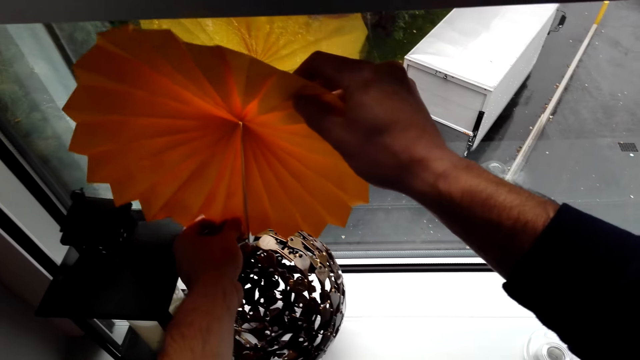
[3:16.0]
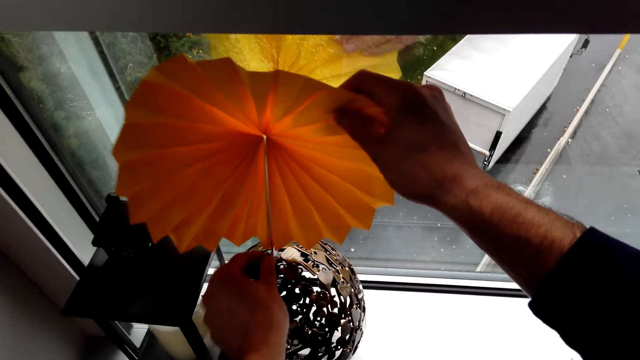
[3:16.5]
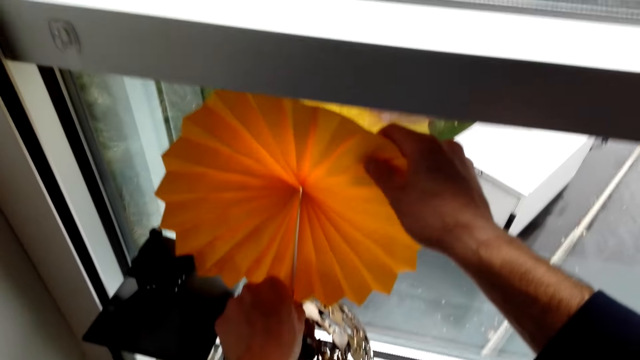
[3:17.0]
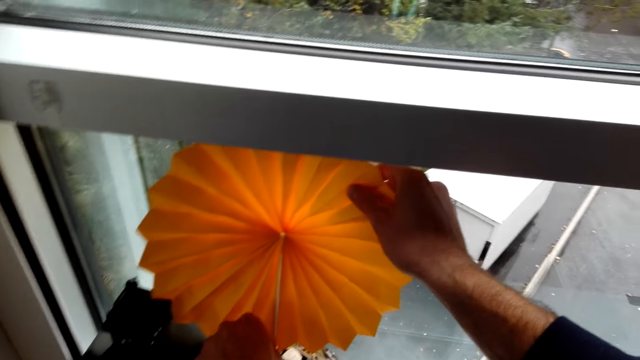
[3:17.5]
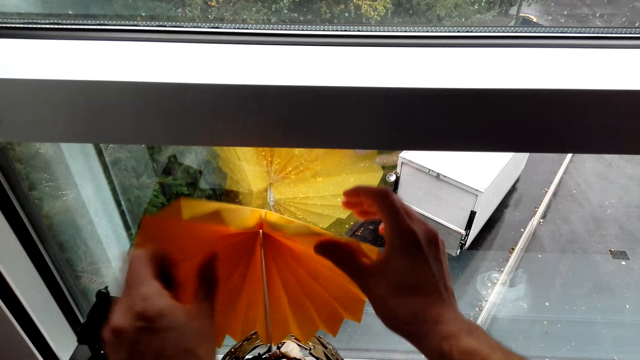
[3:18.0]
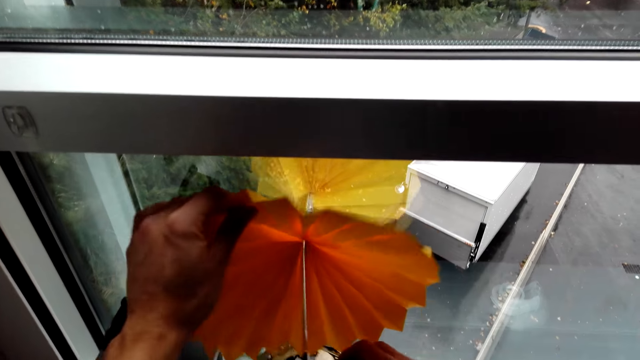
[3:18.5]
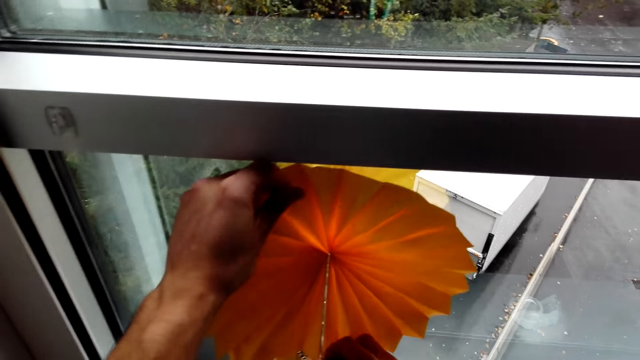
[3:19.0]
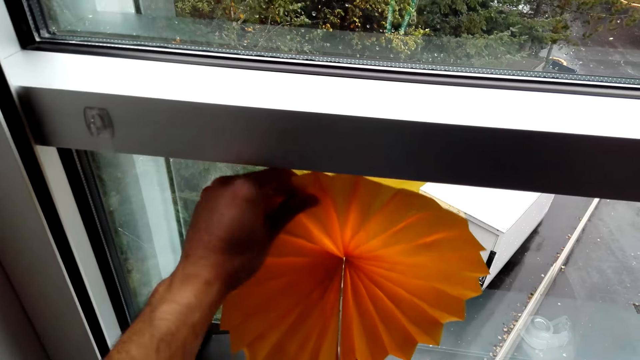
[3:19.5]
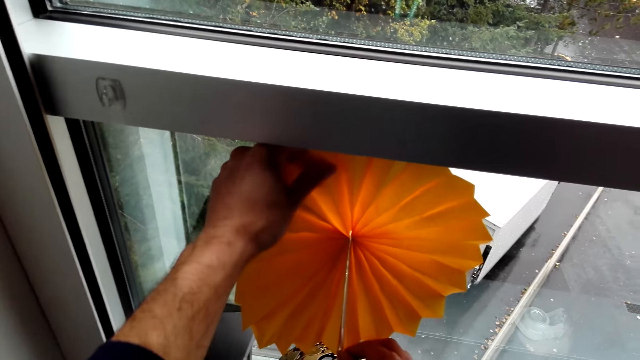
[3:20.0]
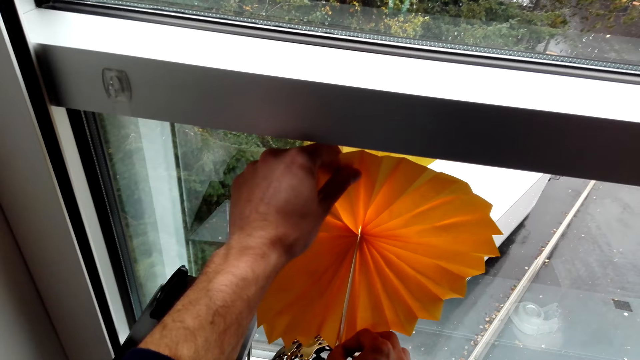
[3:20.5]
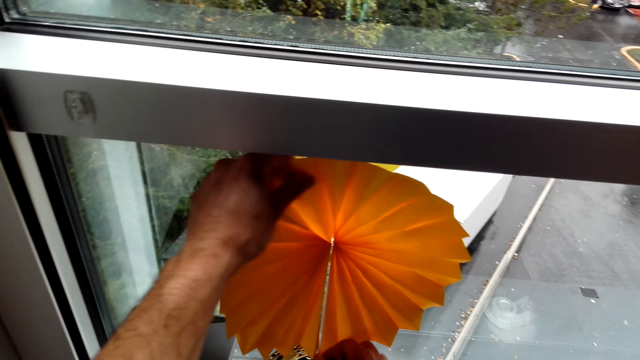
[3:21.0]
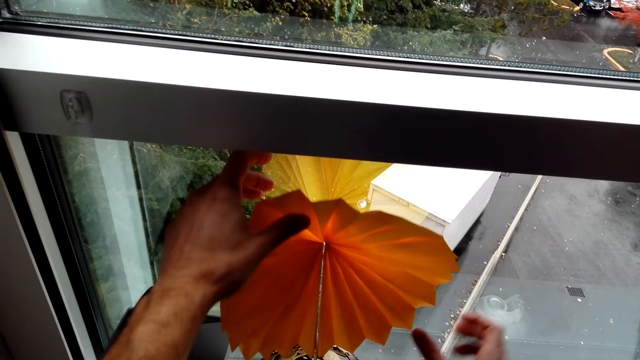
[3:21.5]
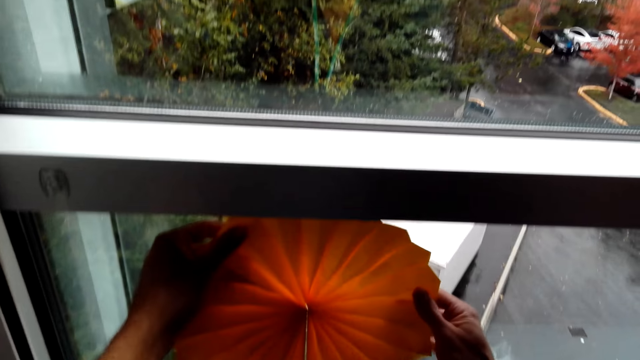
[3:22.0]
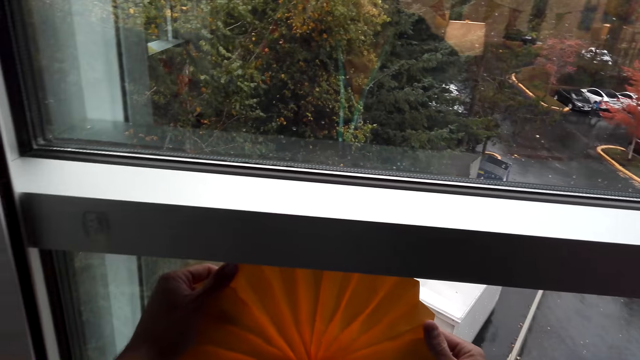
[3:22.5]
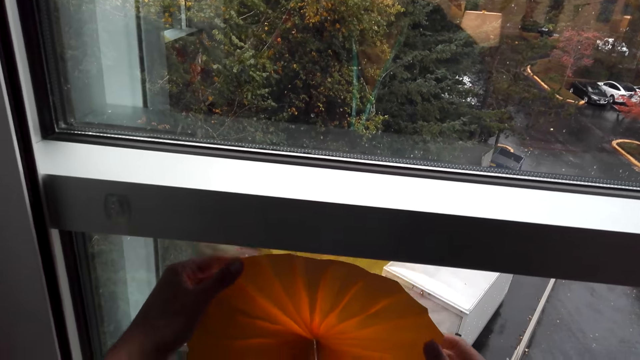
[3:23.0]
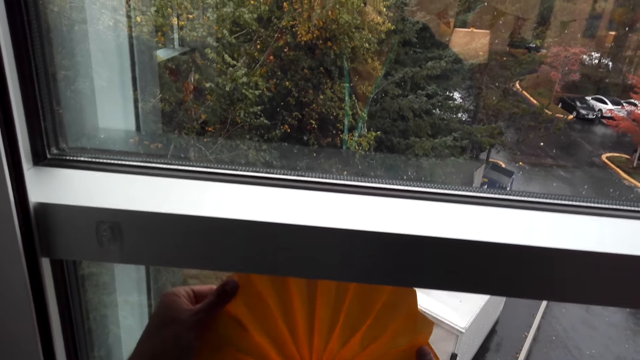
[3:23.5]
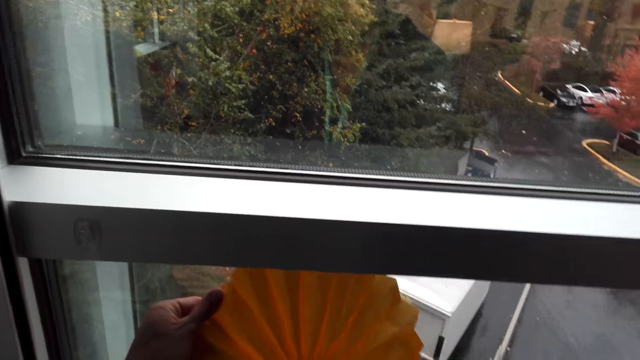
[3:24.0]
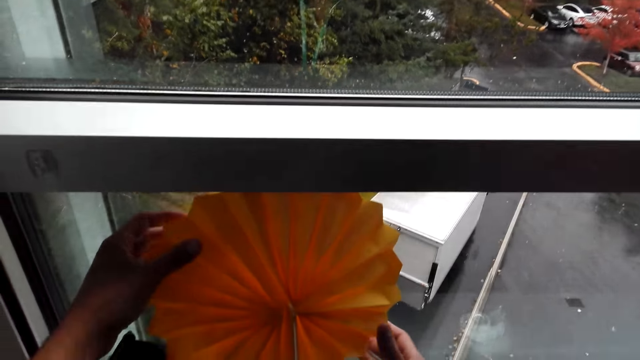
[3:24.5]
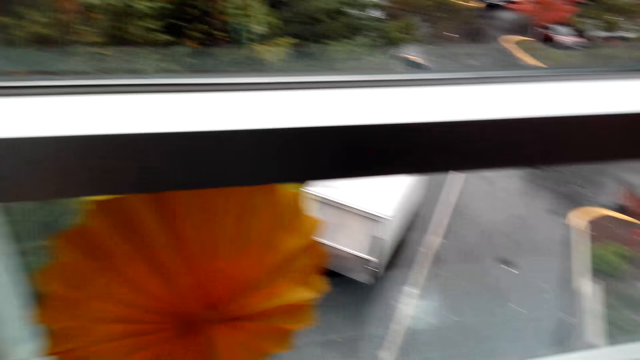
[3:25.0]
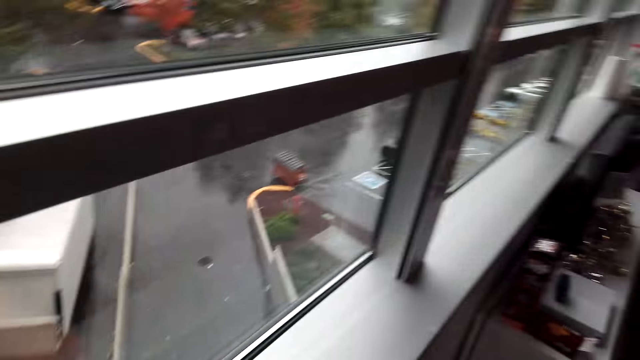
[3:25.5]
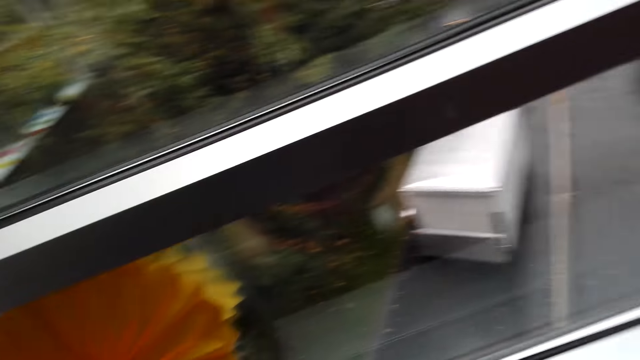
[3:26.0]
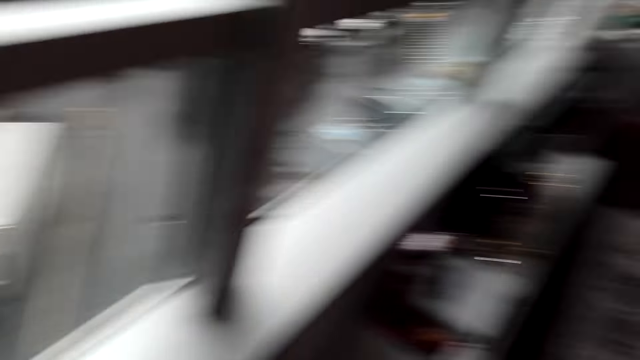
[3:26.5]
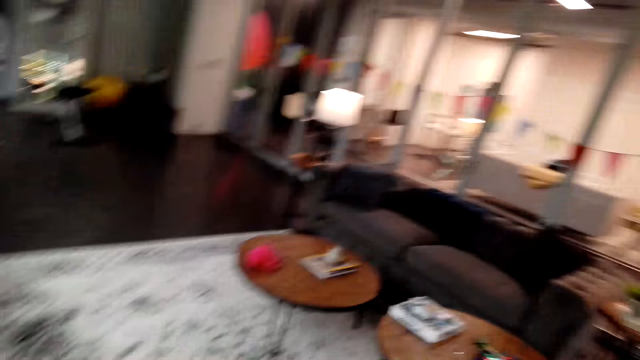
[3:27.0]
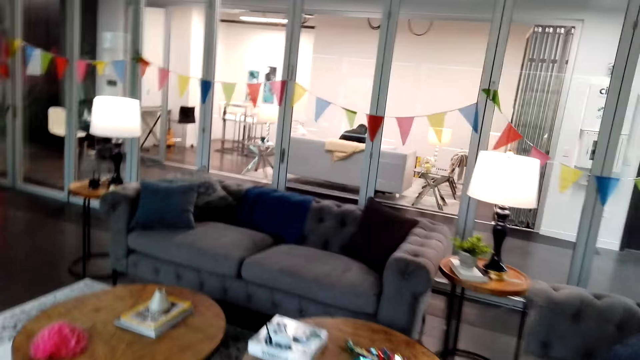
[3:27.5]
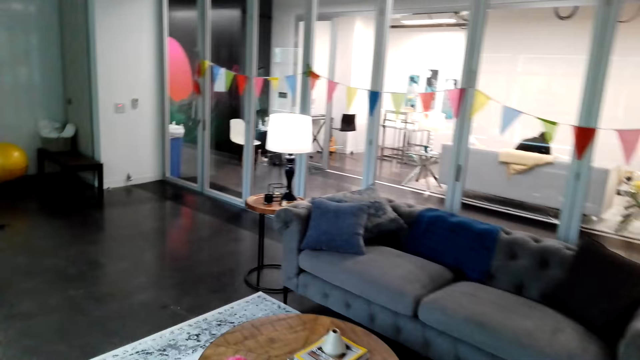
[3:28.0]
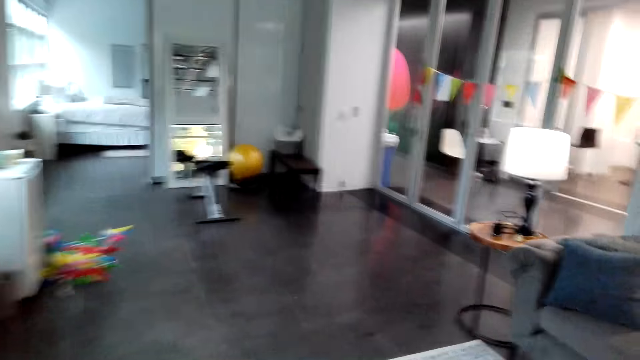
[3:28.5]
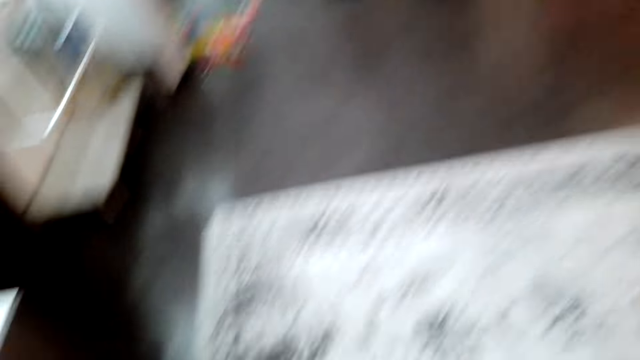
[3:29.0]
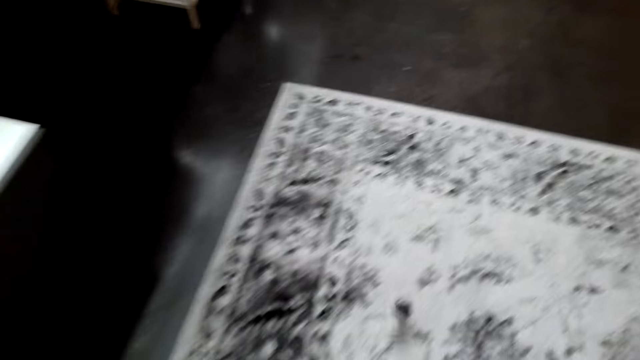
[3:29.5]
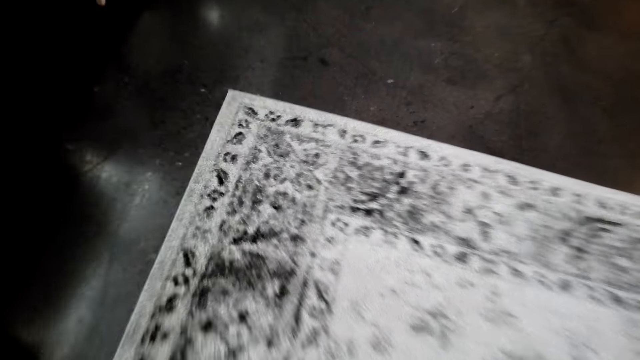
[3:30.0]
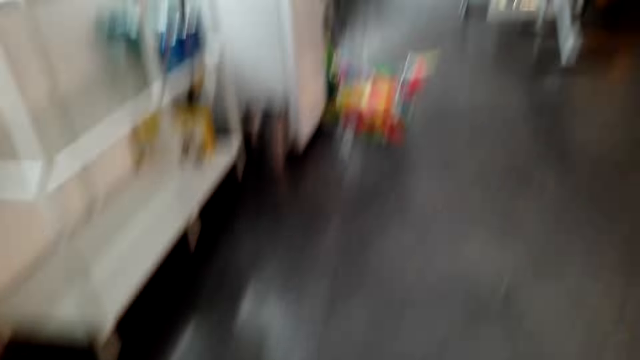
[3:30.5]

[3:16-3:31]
The camera wearer fixes the flower in the round ball. They look around the hotel. They walk around the hotel.

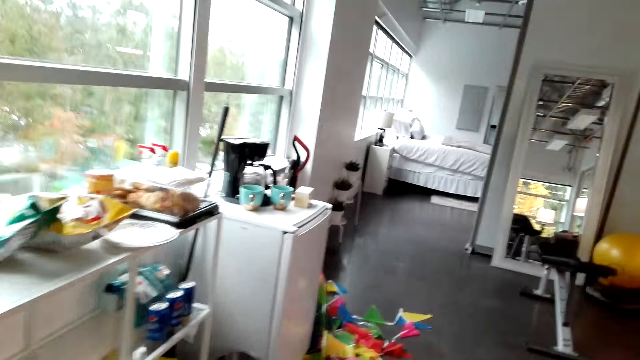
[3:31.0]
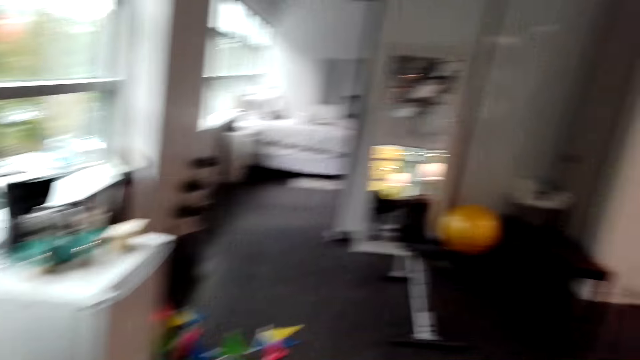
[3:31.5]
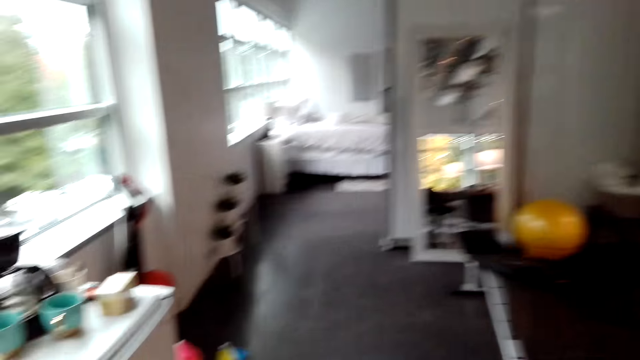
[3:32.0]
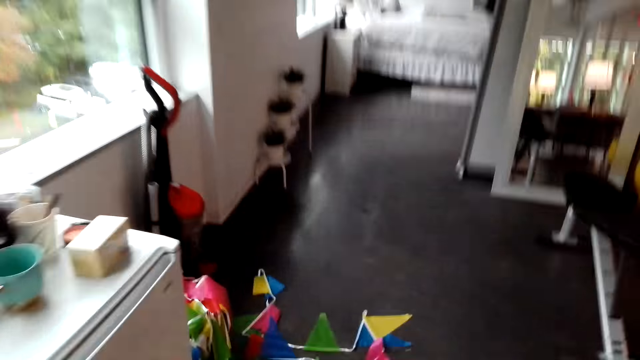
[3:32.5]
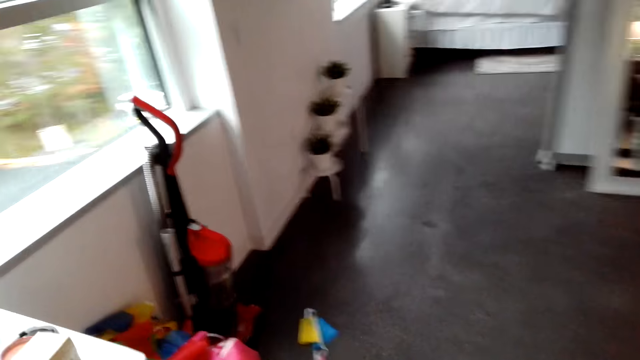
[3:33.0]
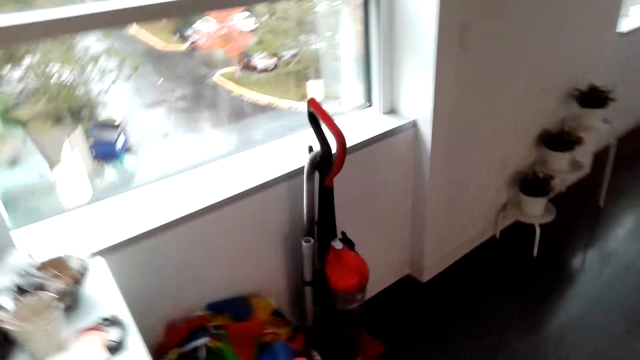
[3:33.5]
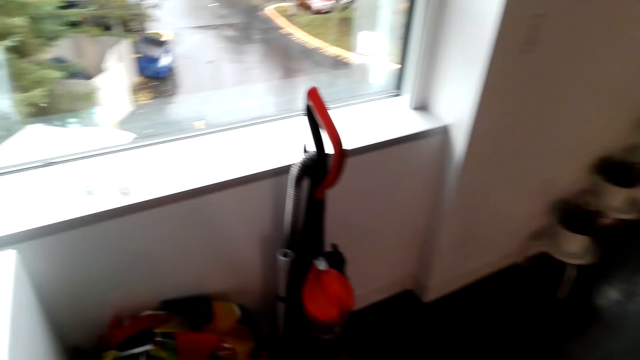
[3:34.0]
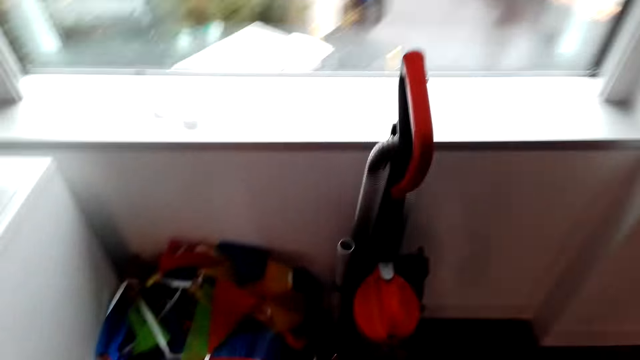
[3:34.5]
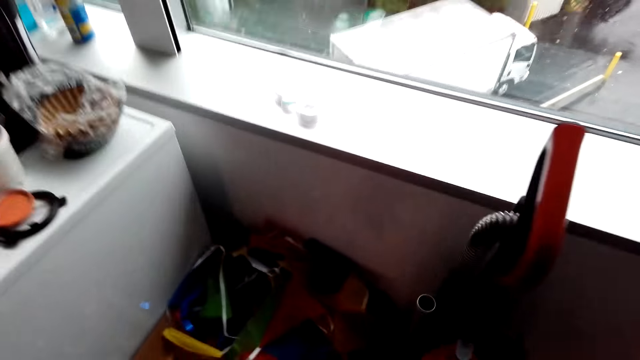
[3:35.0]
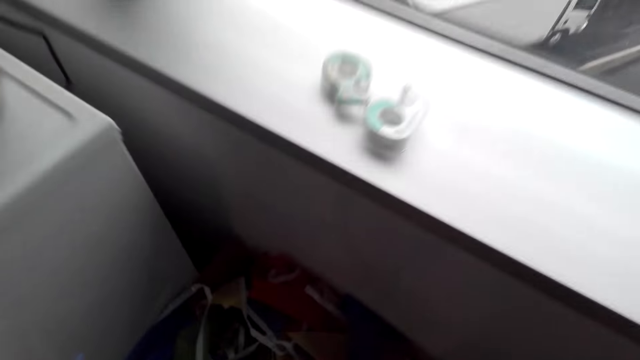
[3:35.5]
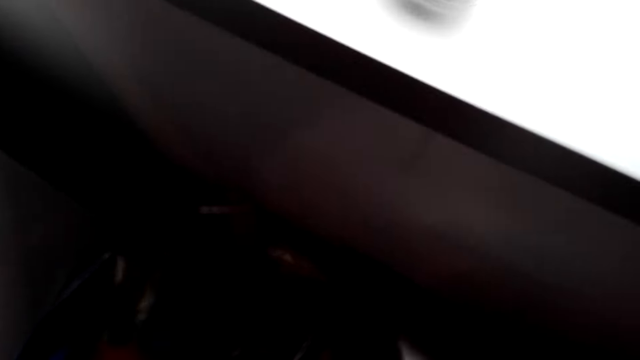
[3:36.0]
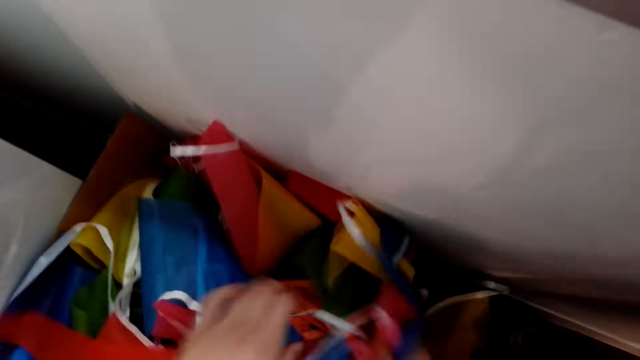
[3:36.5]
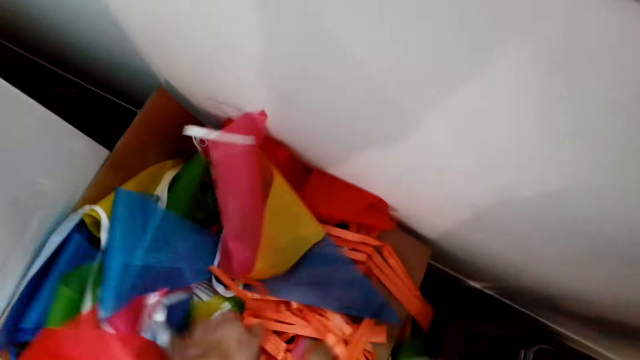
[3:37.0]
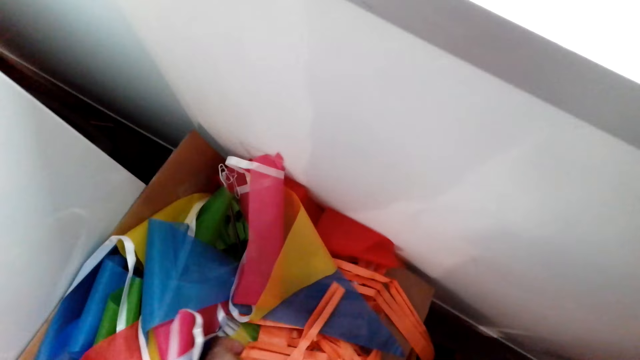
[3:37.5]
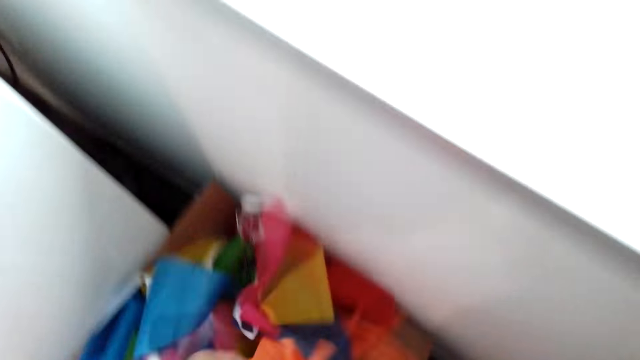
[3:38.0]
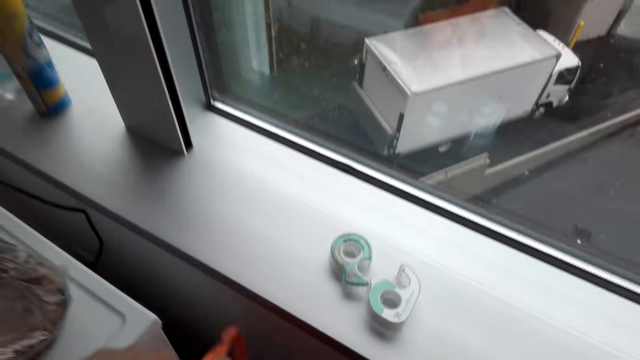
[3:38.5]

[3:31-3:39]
The camera wearer picks up the ribbon. They move the pennant banner flags in the box.
